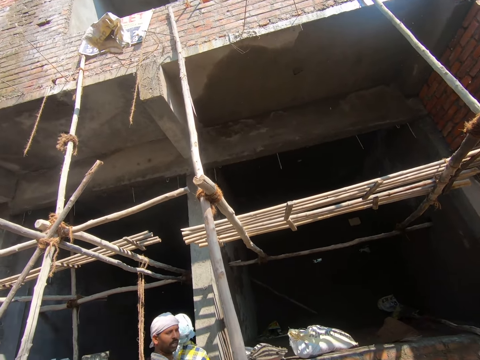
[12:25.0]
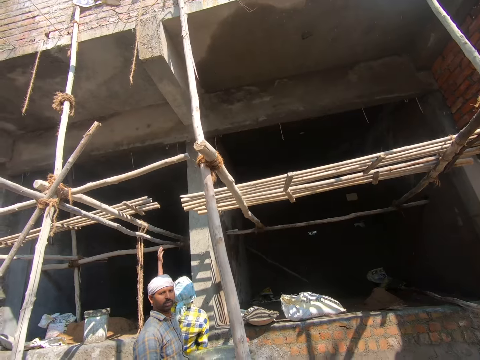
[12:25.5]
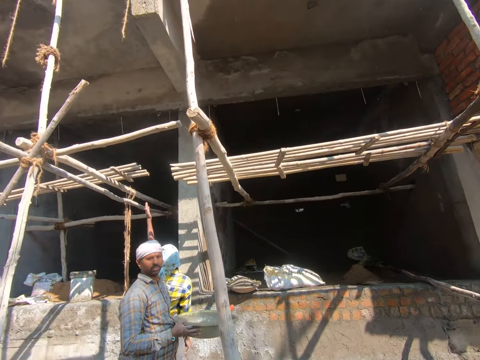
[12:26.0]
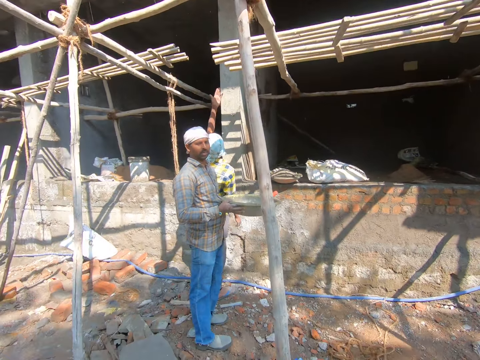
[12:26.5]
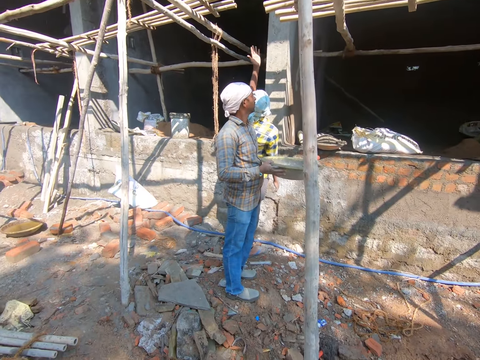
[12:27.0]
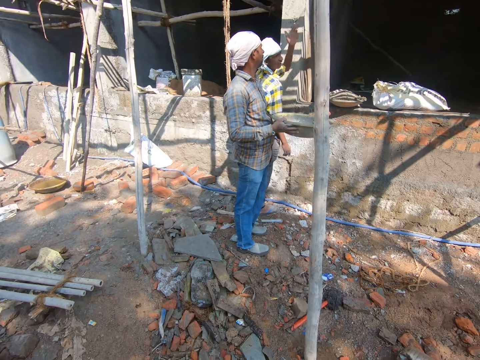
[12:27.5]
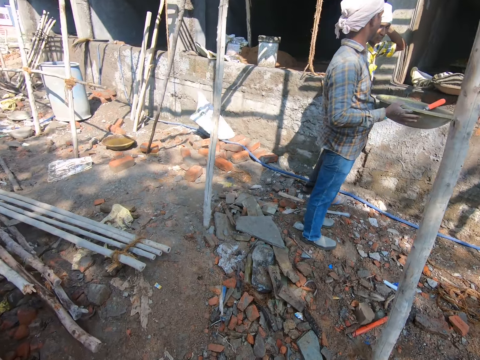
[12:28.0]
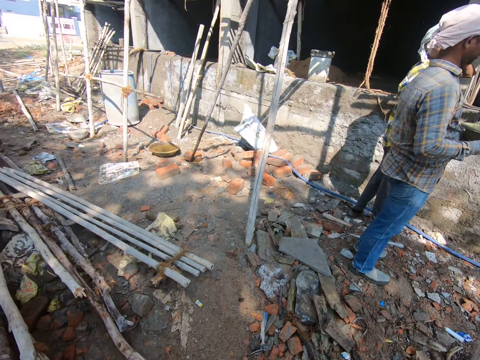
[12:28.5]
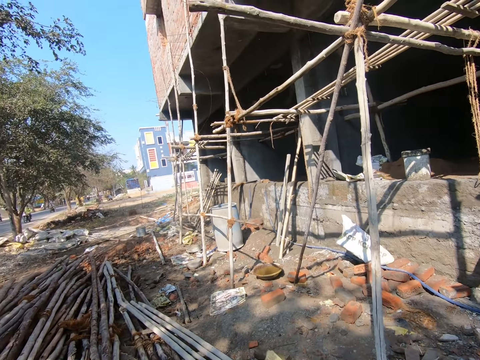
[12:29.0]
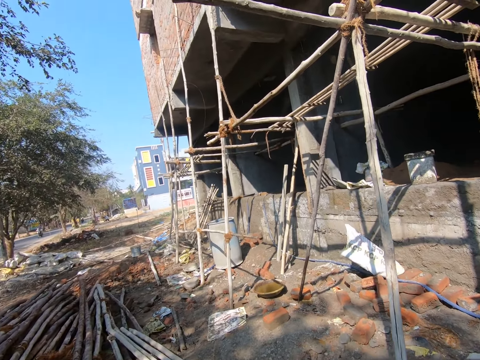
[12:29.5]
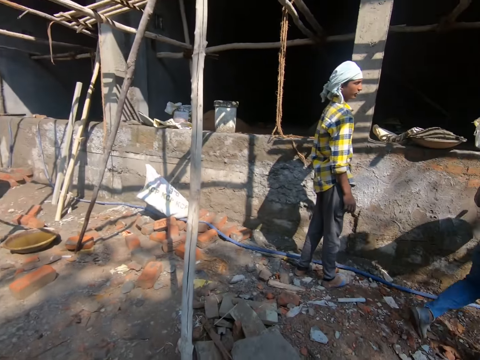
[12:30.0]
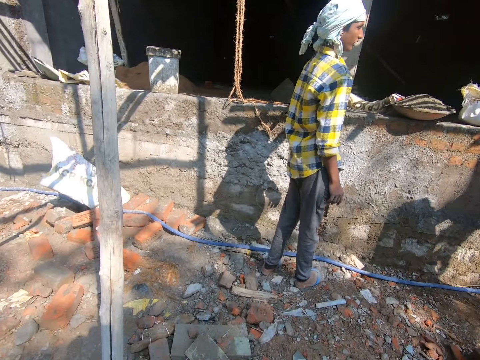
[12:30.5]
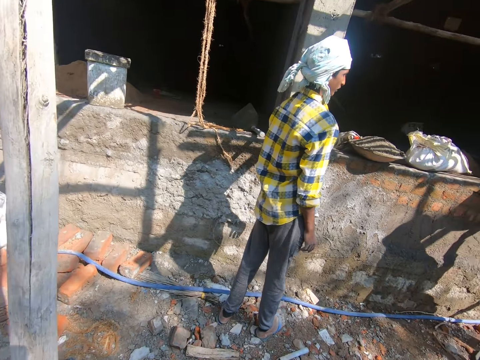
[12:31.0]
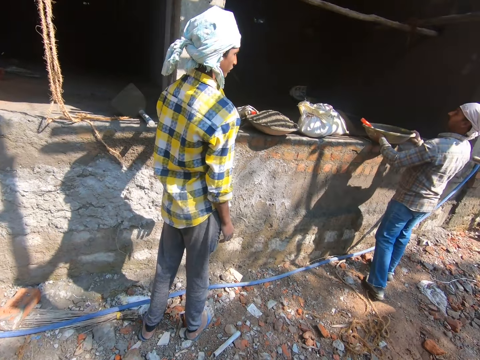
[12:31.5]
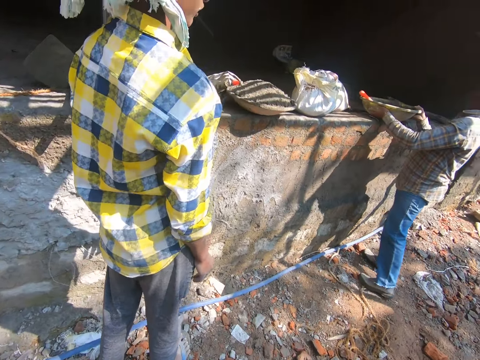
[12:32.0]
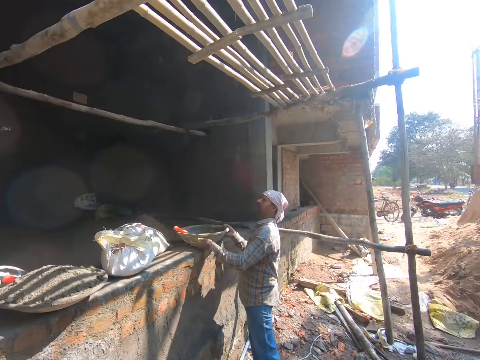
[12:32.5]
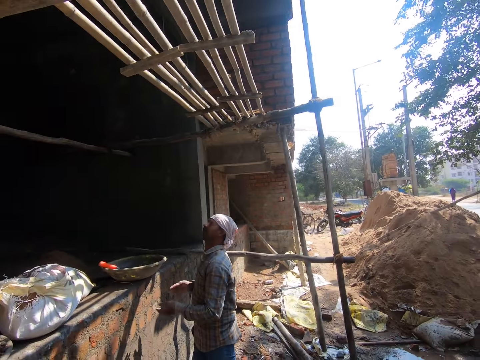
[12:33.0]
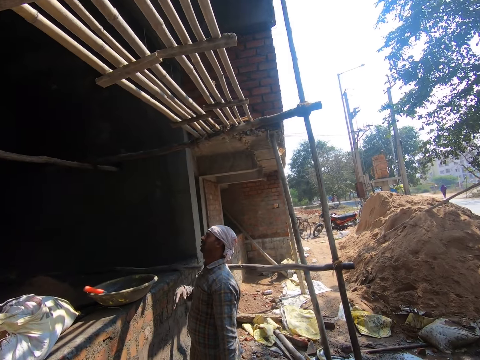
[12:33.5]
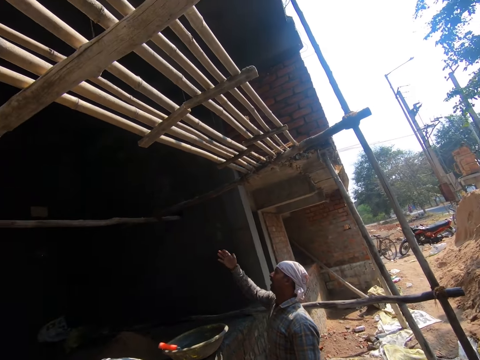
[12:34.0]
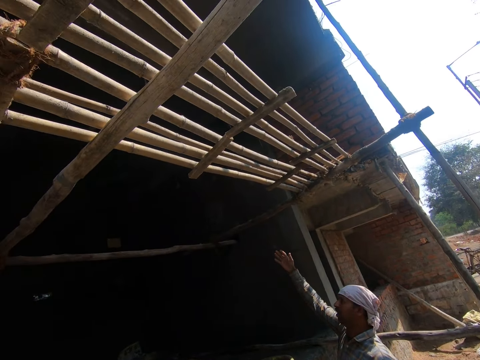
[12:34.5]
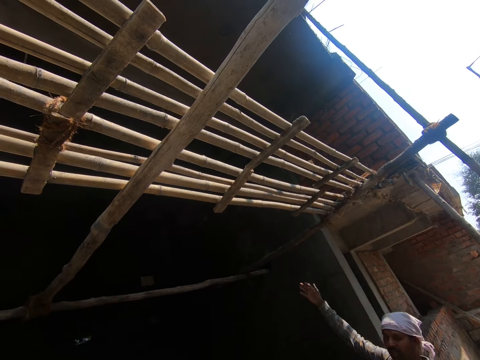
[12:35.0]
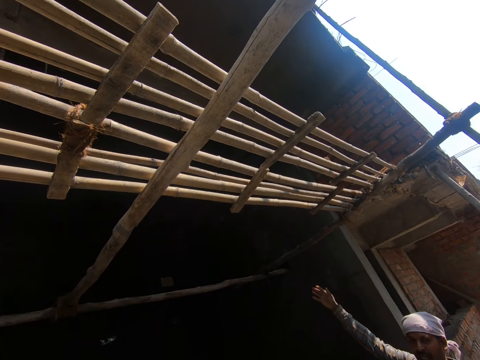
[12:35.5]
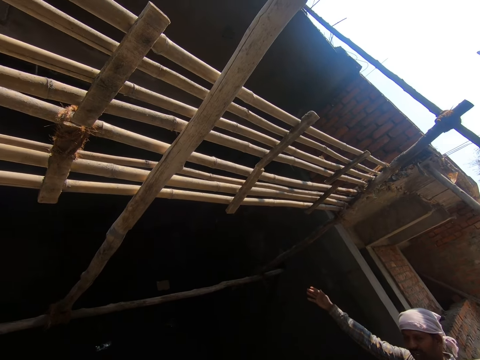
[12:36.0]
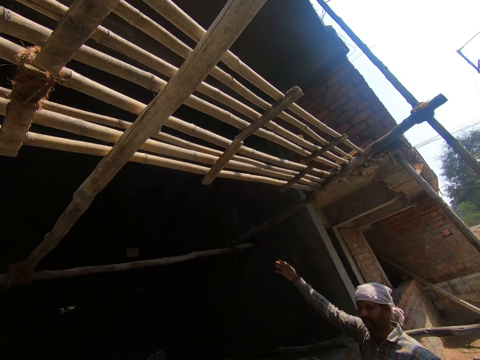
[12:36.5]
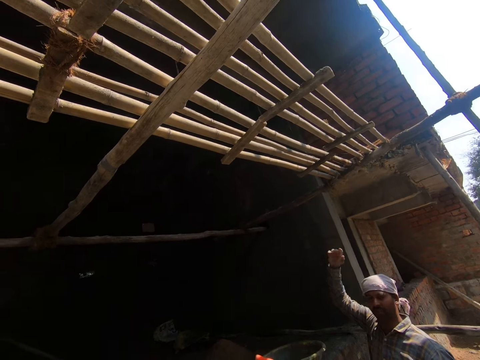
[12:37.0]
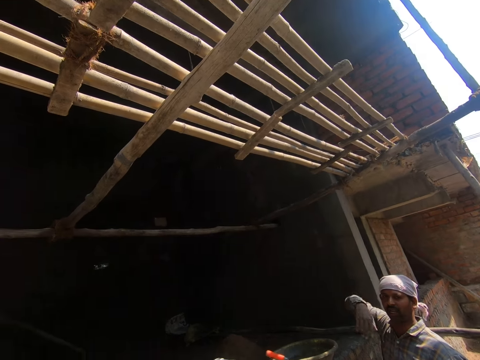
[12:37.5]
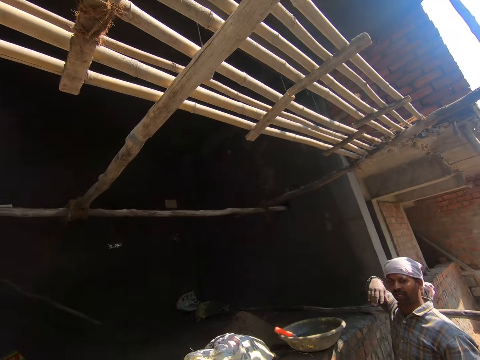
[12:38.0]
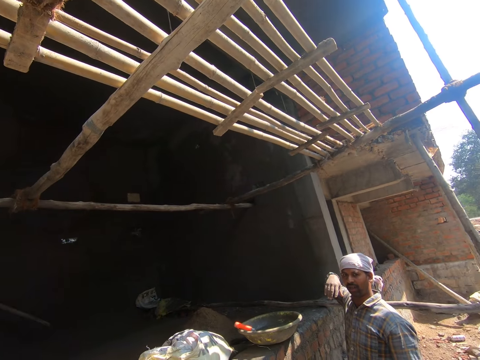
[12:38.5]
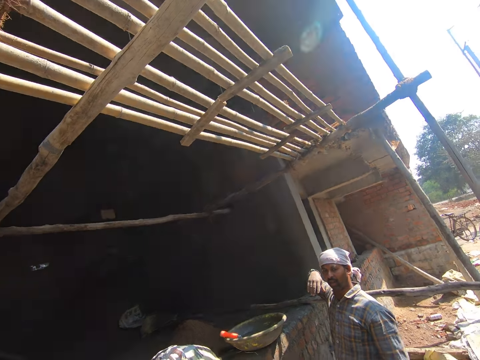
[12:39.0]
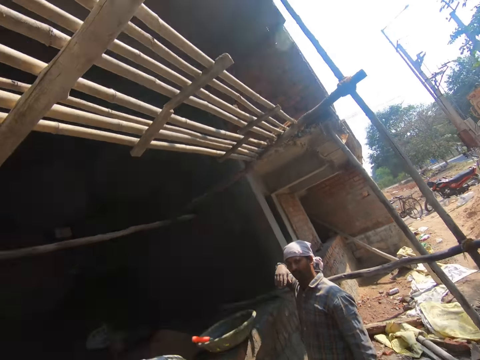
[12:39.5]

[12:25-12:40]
The camera wearer looks around the construction site. A person points around. The camera wearer converses with a man. They walk around. Another person points.

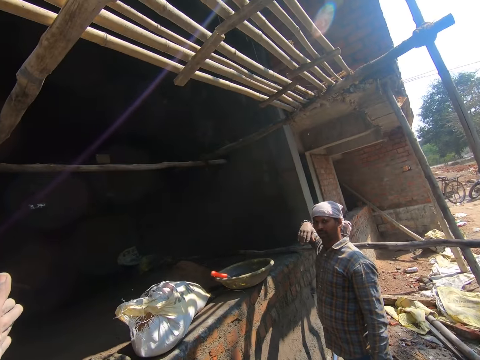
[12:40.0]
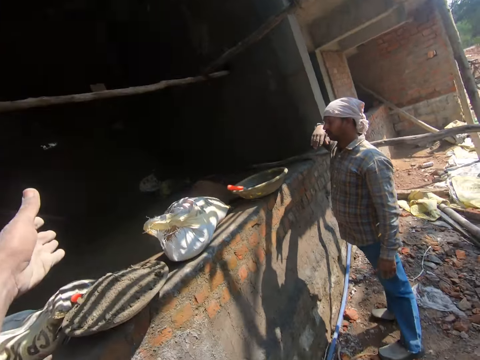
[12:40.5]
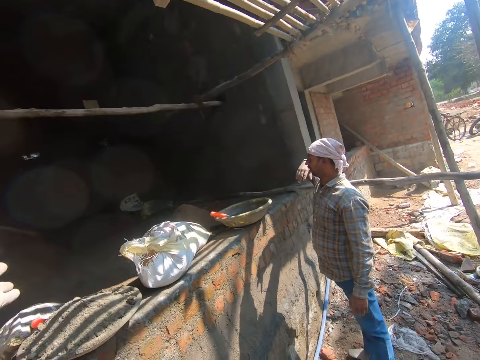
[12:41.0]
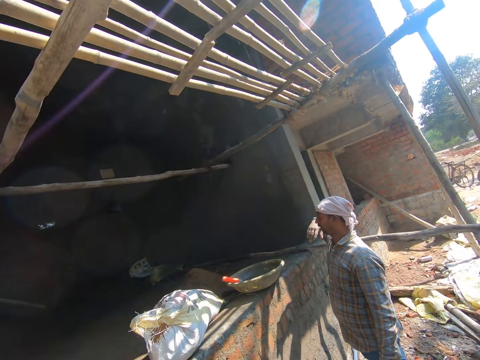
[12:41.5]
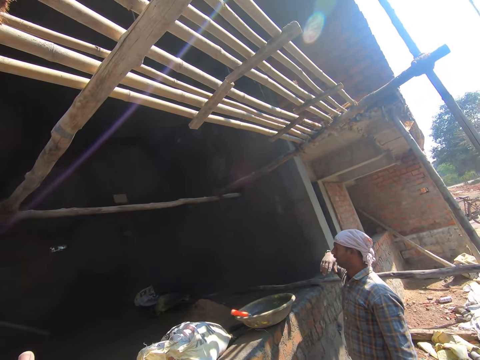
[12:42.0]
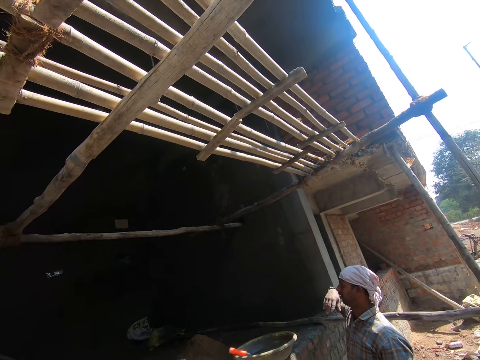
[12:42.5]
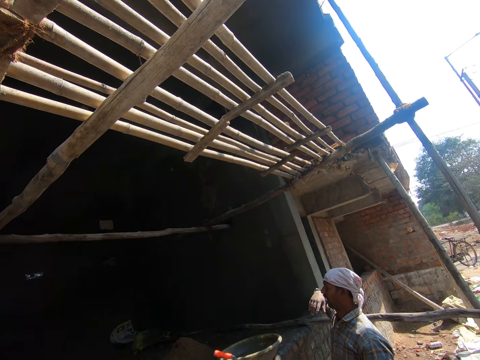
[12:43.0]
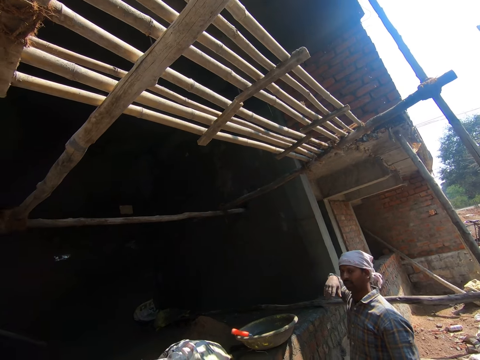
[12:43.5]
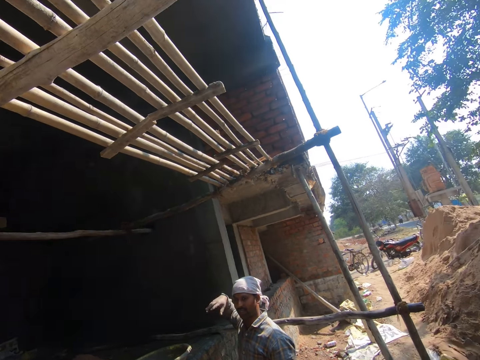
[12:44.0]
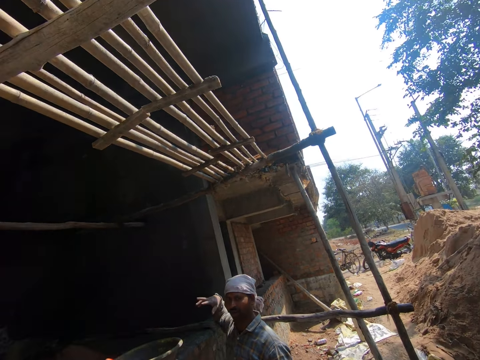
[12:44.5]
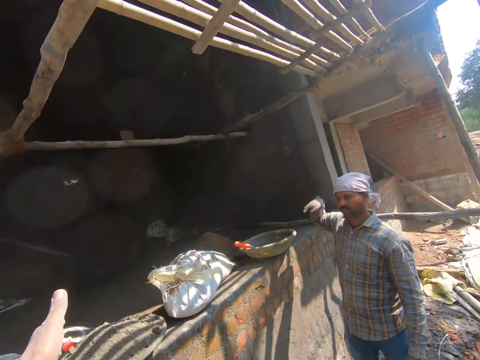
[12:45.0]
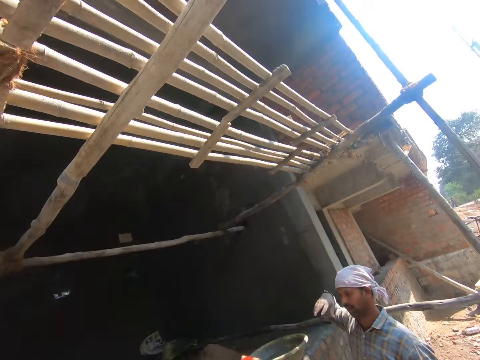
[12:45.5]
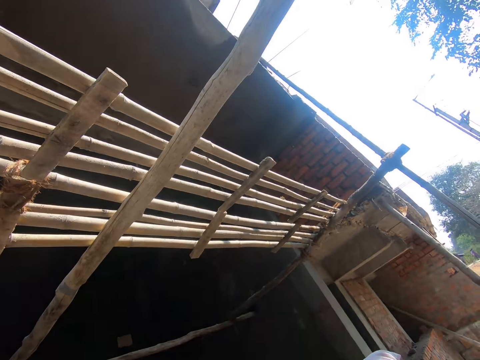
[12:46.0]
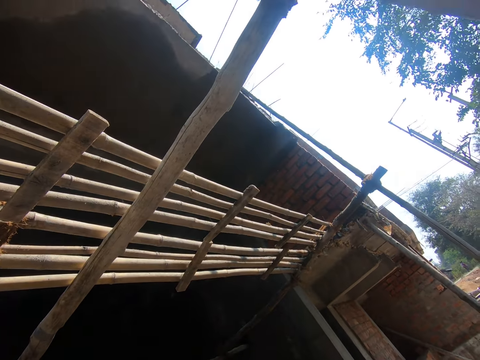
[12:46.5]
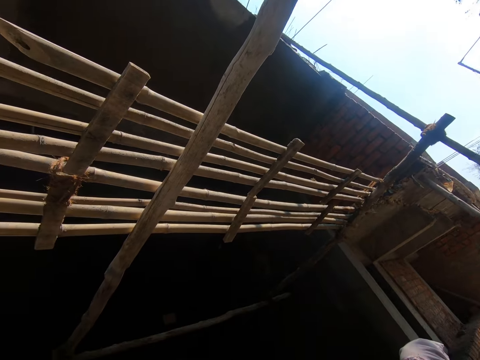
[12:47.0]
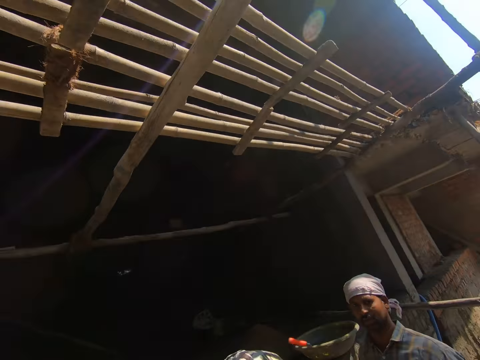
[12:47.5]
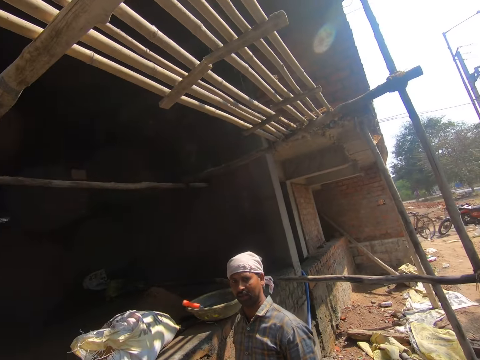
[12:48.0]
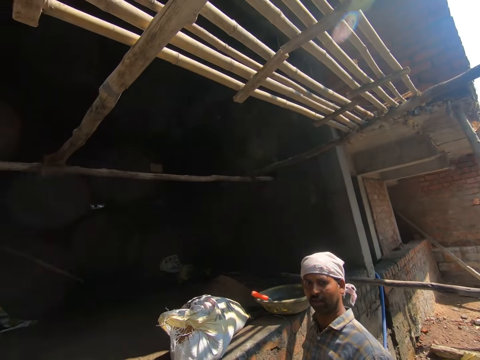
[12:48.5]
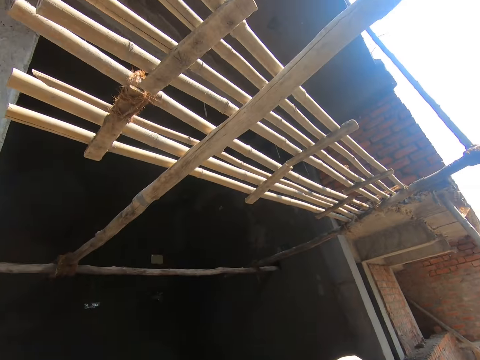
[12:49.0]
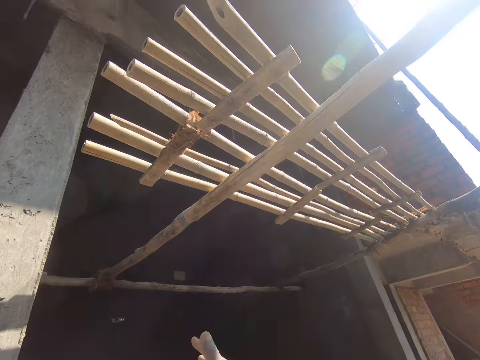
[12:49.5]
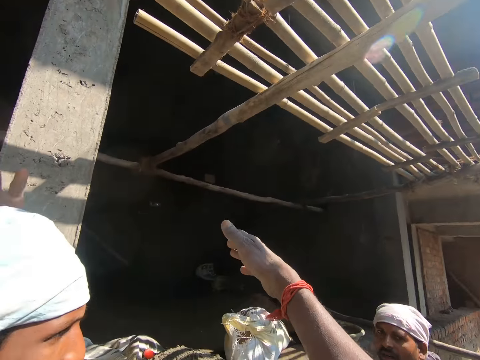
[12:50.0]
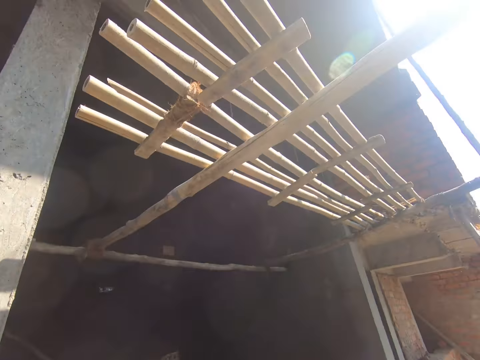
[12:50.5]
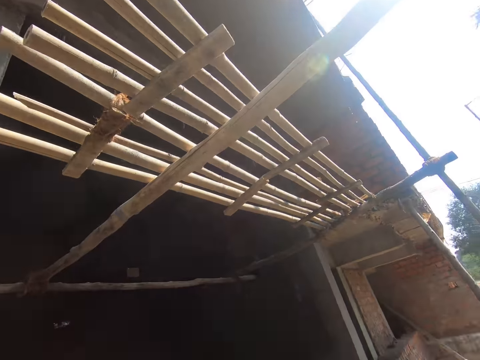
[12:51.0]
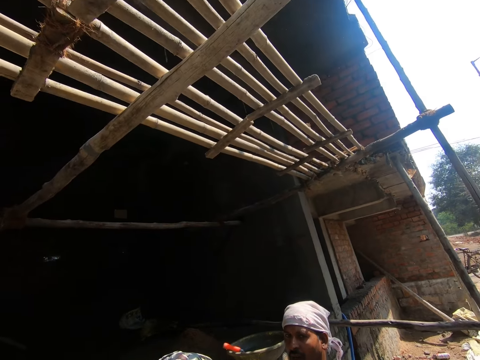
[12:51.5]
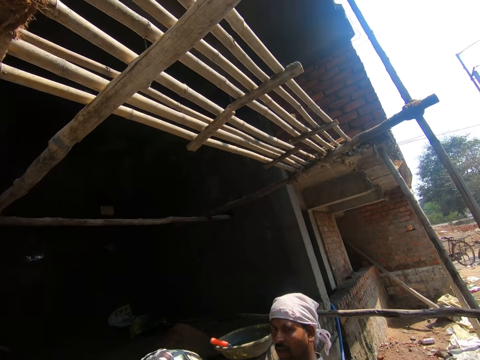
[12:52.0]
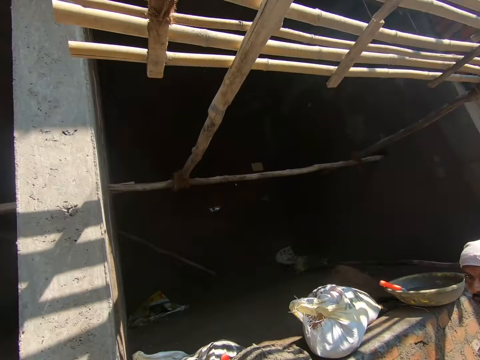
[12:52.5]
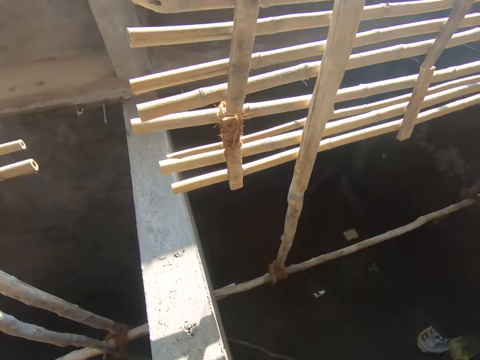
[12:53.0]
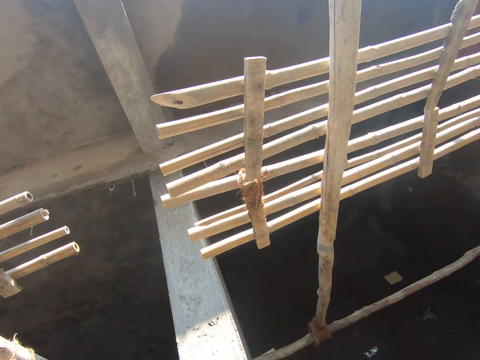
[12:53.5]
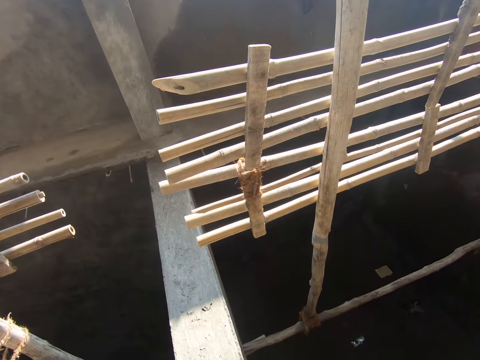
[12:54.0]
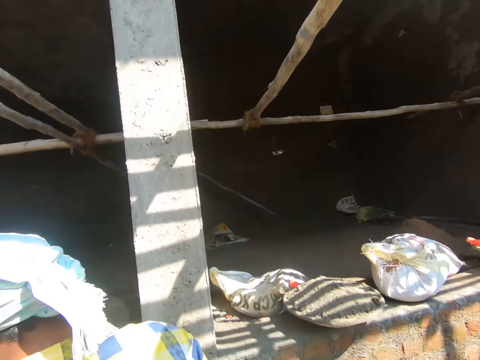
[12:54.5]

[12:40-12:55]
The camera wearer looks around the construction site. They look around the construction site again. They converse with a man.
